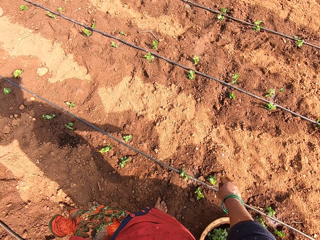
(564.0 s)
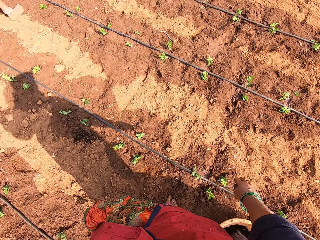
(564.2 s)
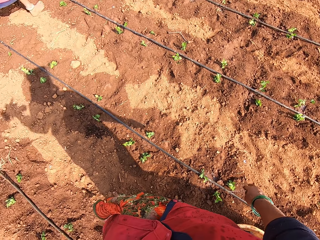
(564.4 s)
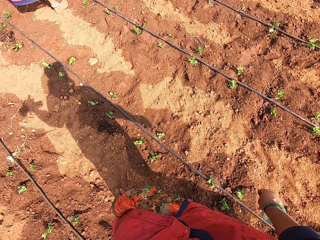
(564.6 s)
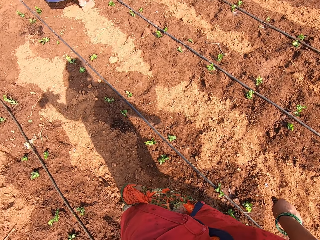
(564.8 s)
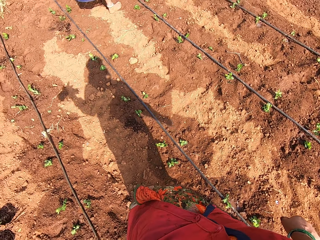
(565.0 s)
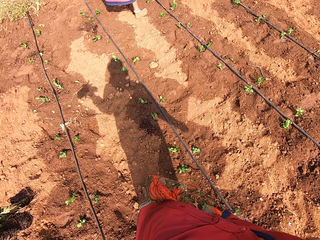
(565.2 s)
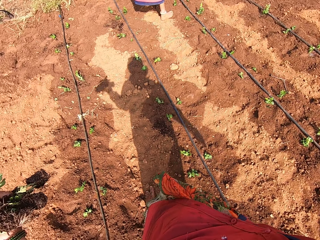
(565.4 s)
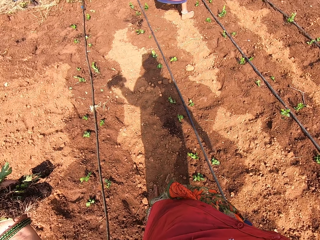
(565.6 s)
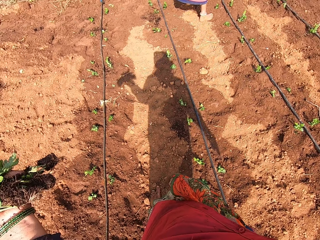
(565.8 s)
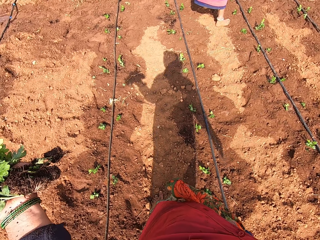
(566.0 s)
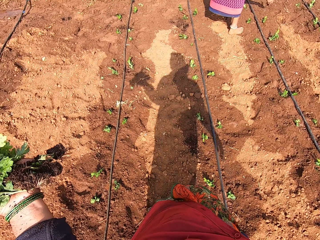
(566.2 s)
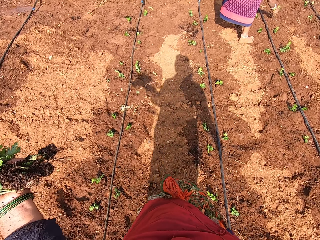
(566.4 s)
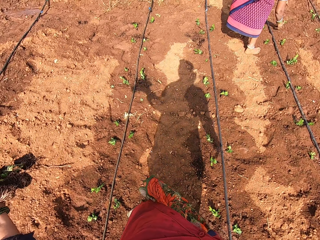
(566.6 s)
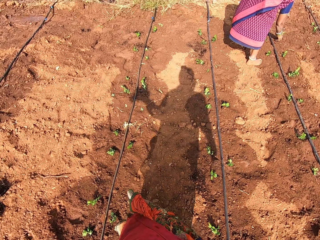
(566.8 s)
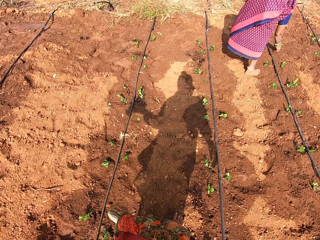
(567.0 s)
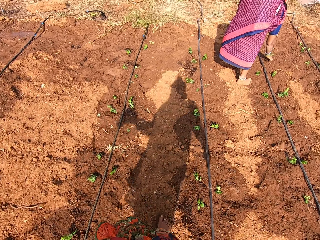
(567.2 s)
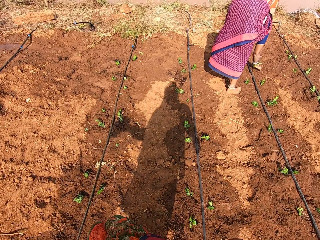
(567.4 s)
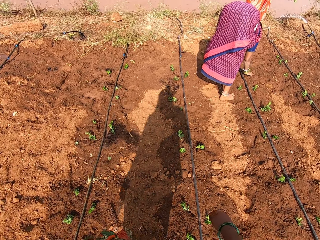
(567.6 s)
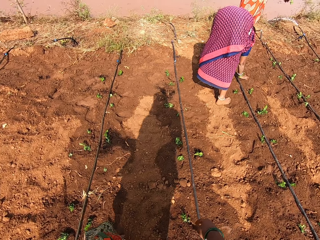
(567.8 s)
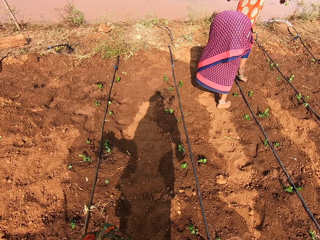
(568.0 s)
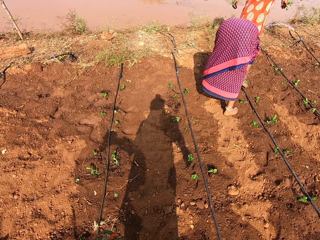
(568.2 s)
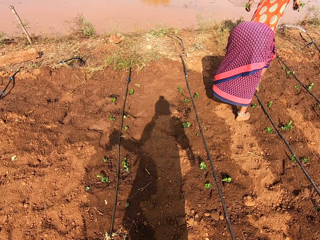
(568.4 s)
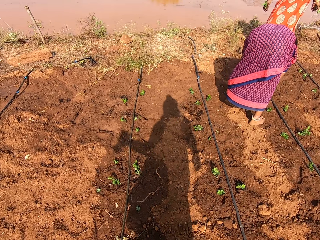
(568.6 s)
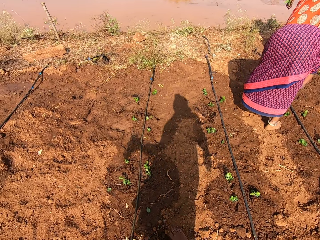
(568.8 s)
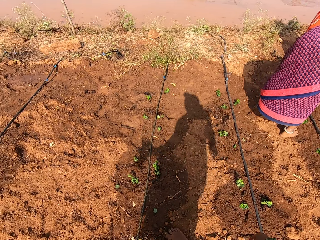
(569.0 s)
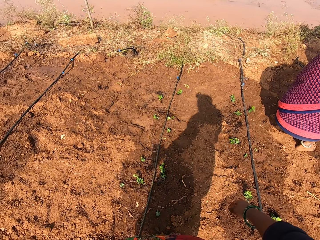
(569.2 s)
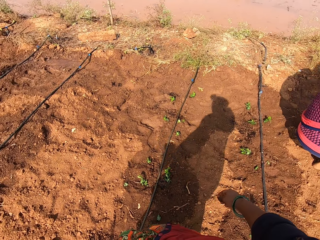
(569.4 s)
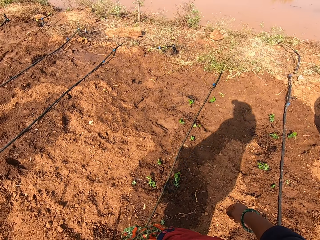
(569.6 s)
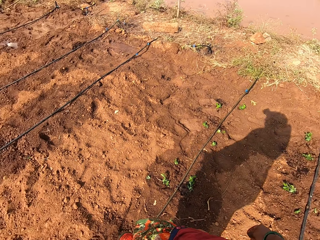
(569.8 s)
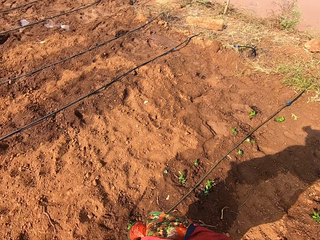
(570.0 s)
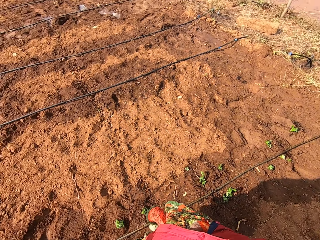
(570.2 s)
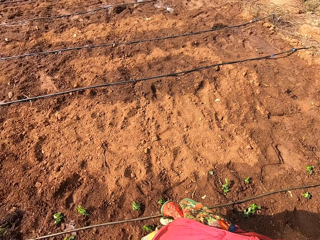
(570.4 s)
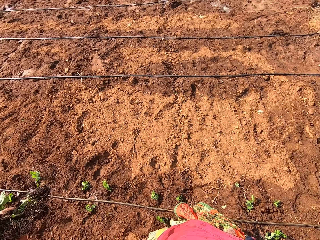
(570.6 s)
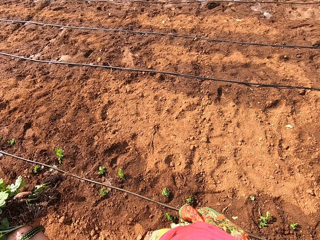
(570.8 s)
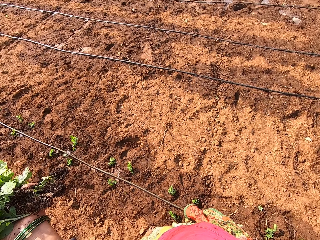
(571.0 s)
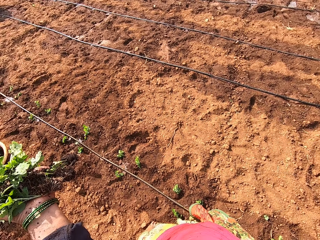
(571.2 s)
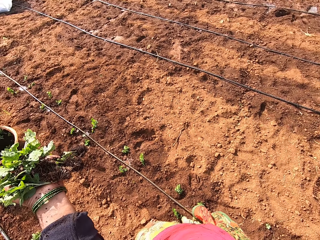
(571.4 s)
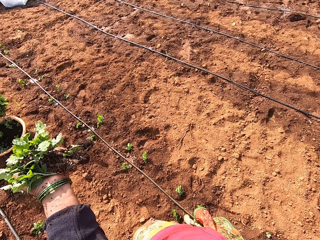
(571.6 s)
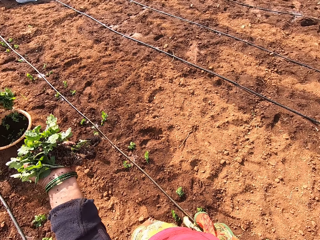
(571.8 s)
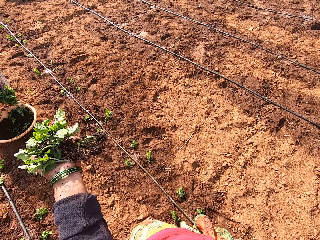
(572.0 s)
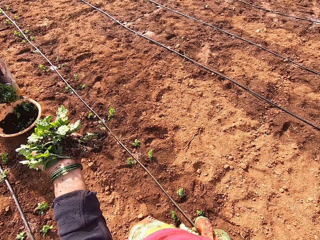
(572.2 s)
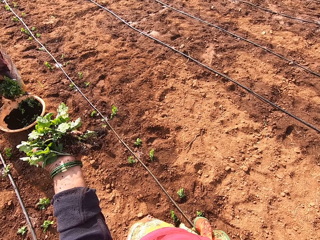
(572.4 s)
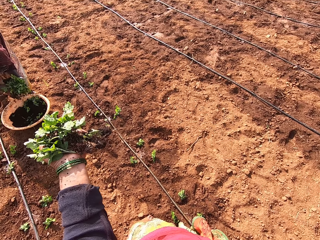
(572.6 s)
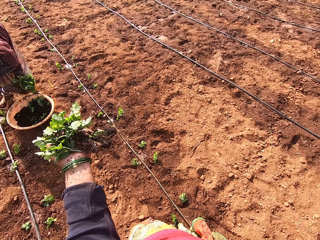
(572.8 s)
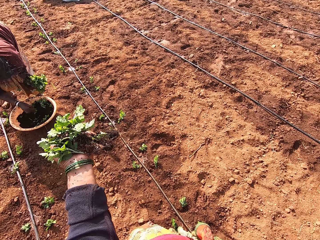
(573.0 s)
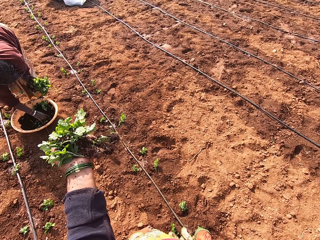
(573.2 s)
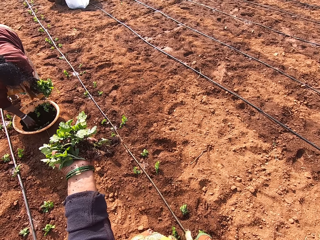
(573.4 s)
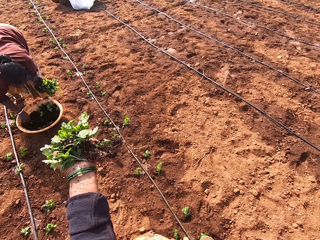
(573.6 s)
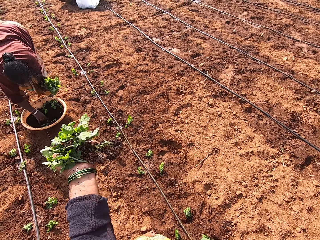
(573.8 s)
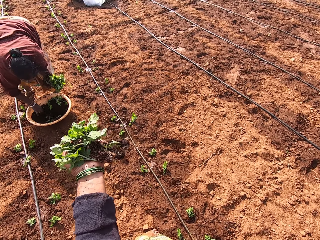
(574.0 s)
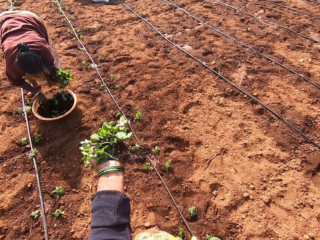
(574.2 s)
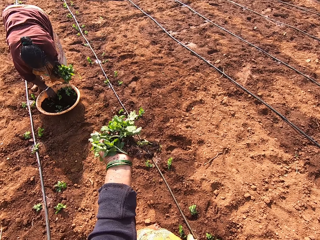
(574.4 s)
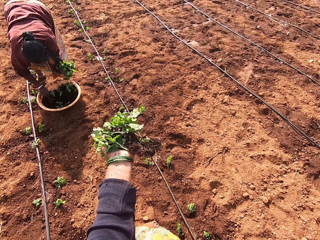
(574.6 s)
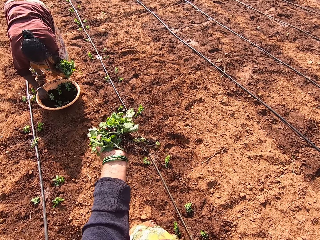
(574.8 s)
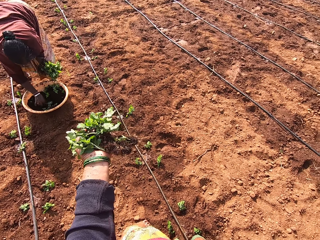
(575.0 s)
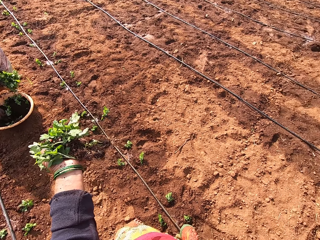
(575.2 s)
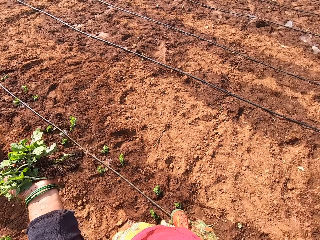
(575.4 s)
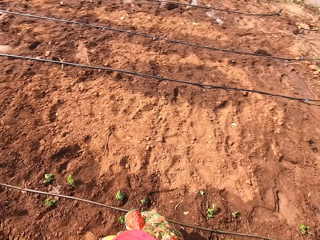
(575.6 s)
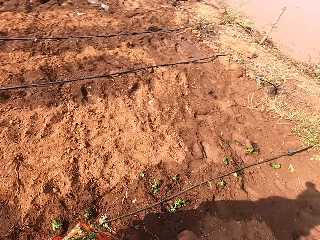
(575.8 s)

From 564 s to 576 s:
The camera wearer waters the seedlings. They walk around and look around.

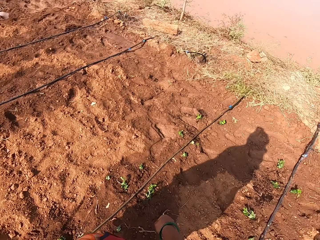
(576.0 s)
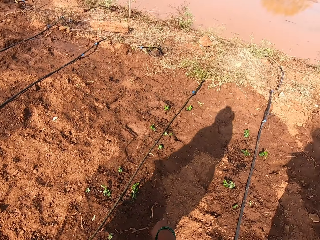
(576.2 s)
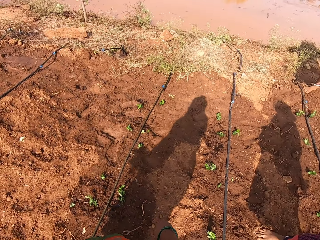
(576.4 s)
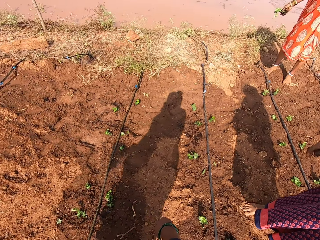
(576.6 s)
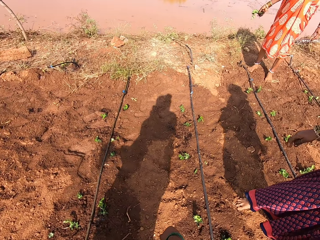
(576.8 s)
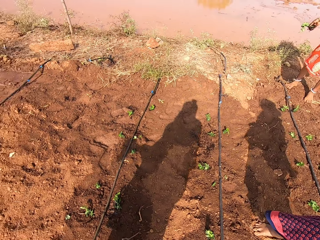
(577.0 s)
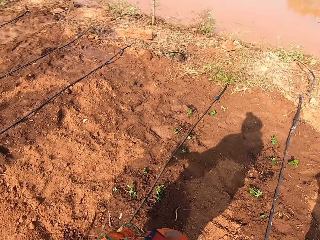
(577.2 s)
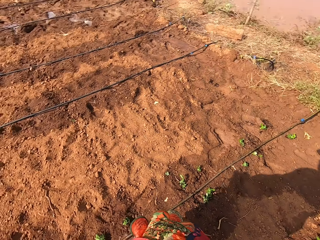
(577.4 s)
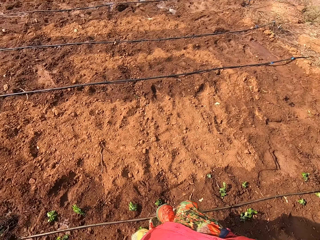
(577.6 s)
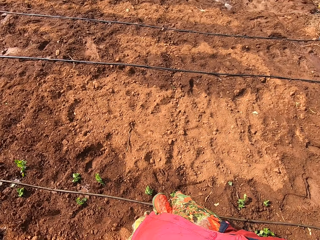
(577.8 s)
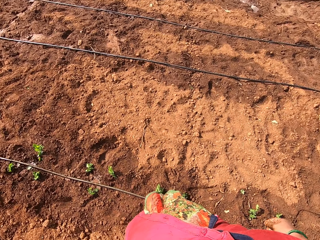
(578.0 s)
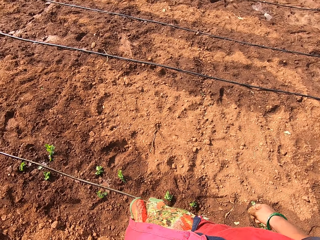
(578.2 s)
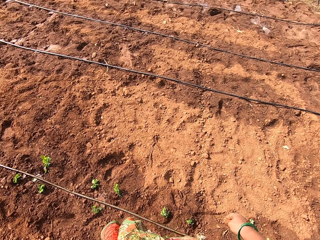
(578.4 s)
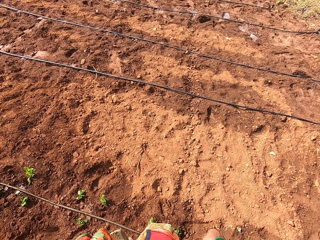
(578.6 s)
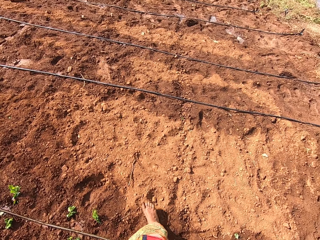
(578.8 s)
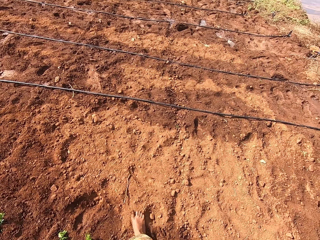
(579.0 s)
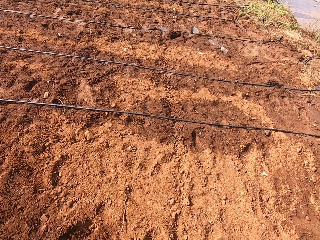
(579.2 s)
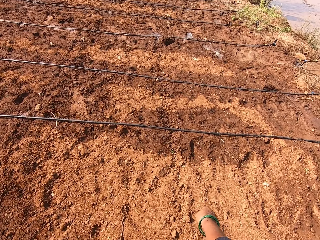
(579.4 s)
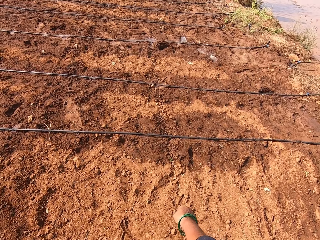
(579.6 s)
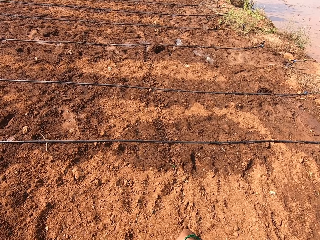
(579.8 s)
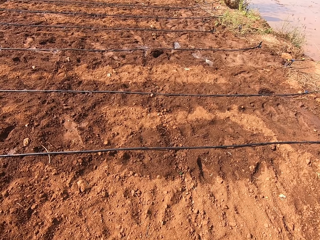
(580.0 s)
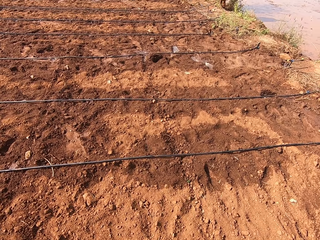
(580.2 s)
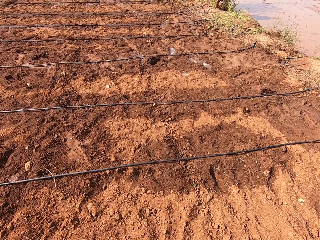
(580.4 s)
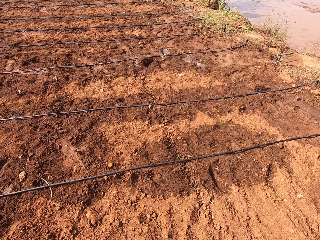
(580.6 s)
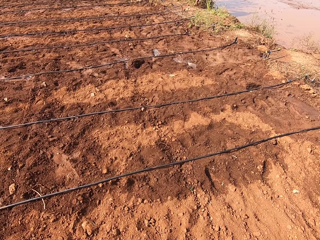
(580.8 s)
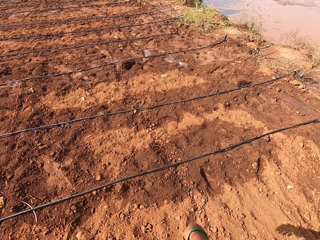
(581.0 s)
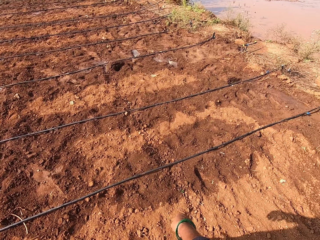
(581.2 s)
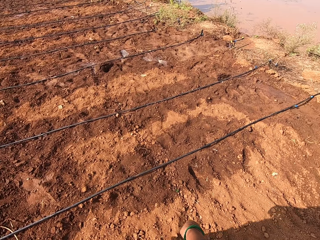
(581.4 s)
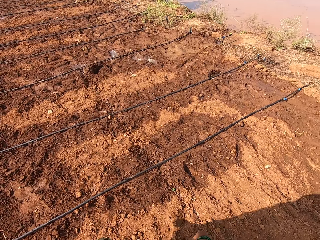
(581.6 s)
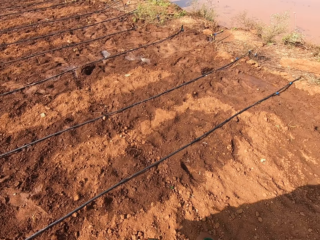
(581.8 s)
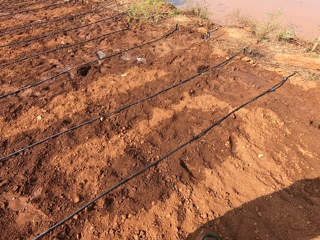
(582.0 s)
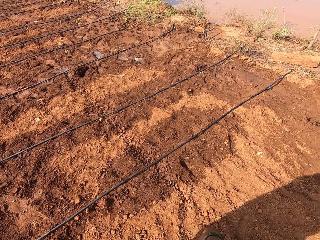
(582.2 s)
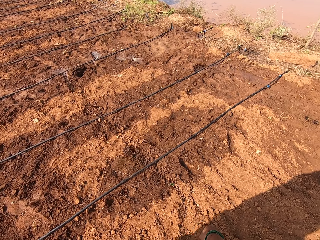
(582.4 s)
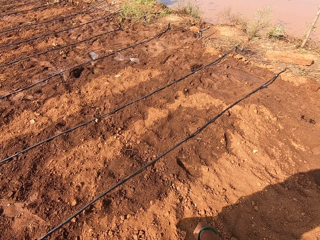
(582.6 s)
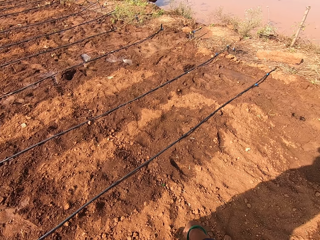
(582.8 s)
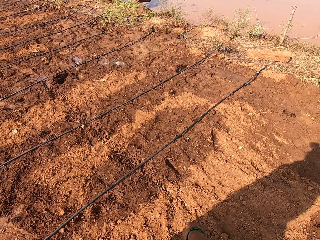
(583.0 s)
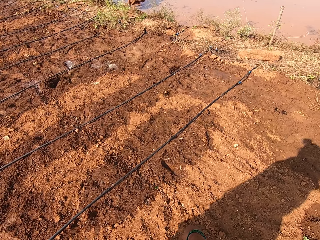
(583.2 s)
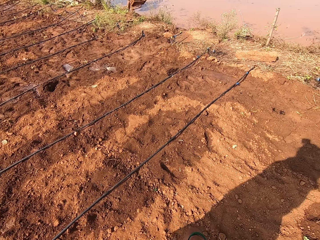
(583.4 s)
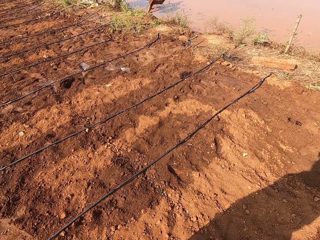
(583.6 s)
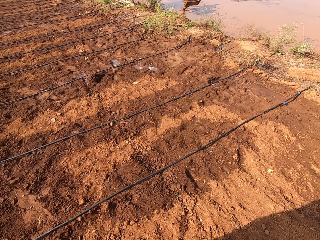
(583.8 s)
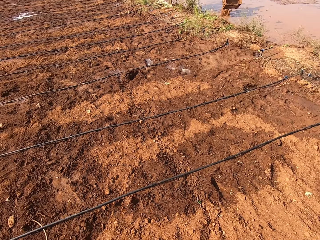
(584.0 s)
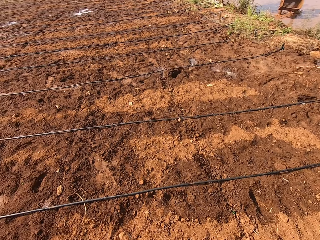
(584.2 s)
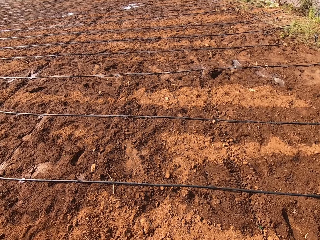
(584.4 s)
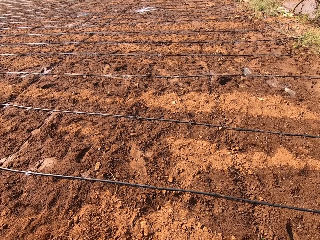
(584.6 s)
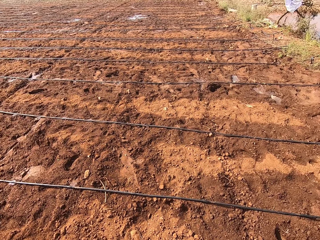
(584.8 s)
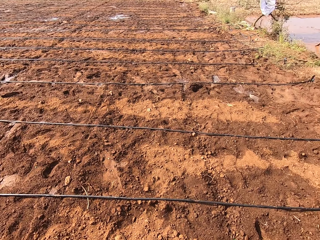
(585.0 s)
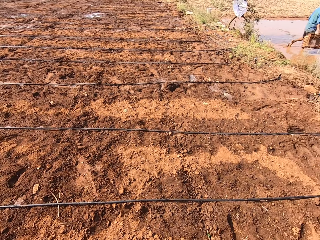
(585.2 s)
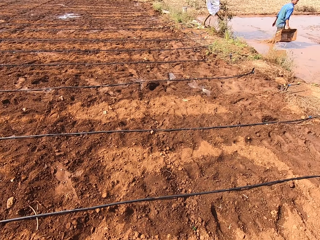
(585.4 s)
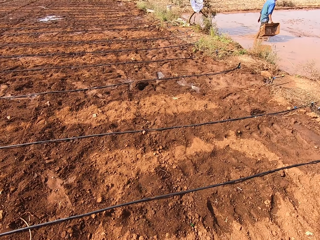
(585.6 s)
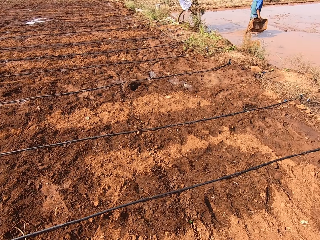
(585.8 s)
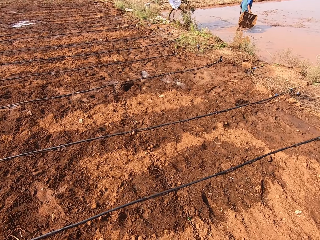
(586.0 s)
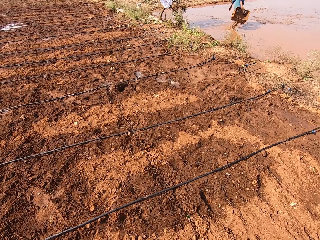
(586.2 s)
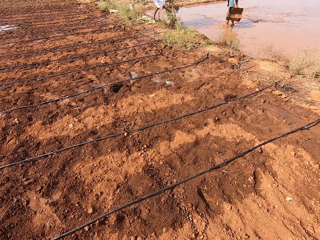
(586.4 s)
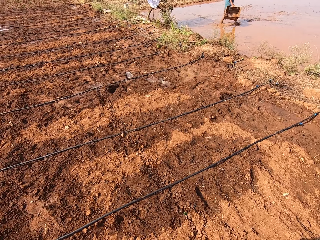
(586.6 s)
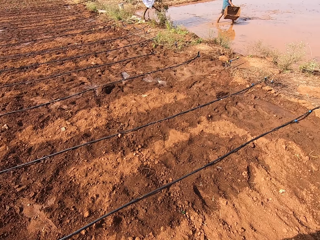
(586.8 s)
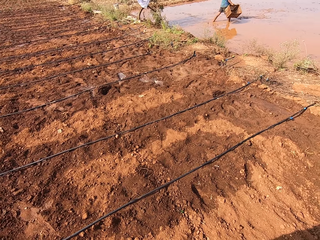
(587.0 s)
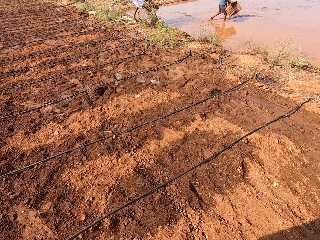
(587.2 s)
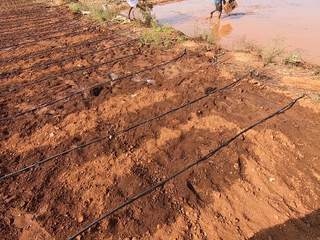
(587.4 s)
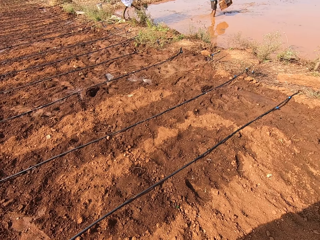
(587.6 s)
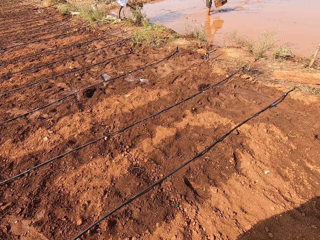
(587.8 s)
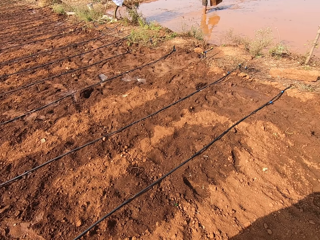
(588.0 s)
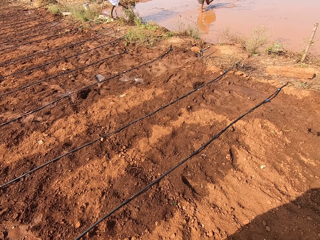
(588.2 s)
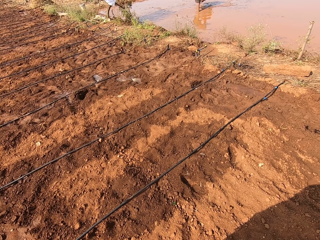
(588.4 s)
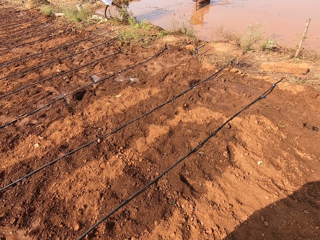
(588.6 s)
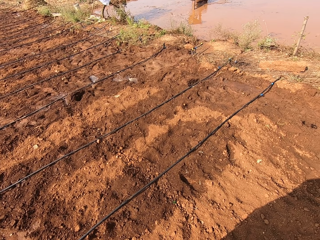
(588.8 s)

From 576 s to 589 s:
The camera wearer walks around and looks around.
